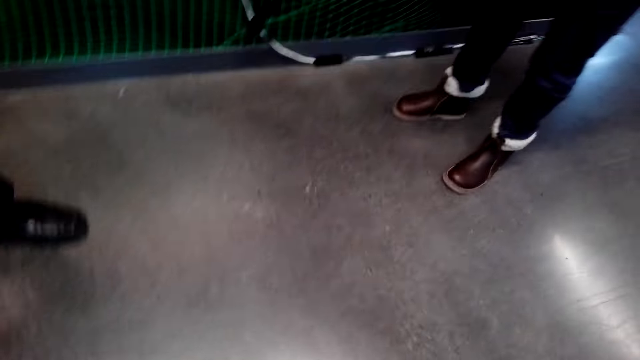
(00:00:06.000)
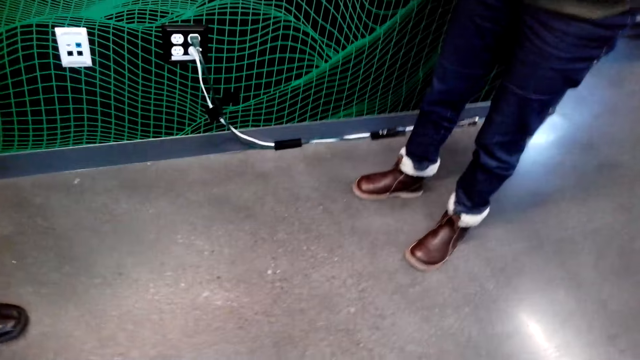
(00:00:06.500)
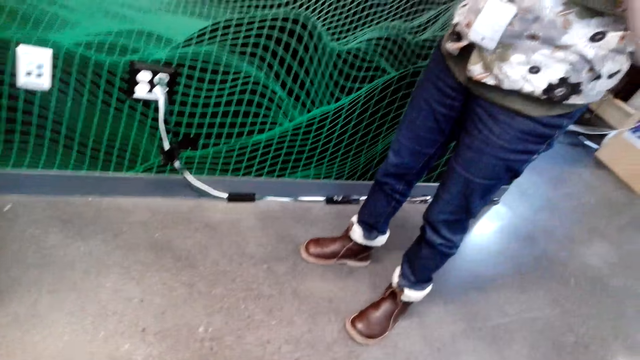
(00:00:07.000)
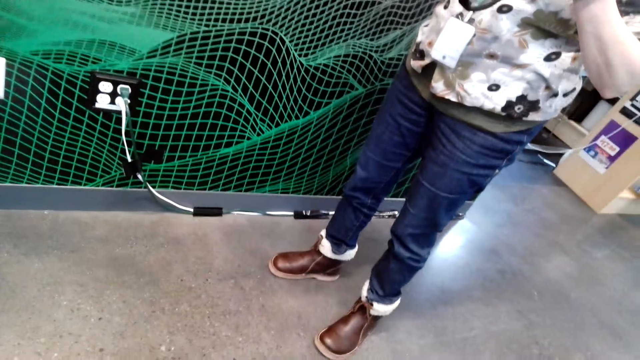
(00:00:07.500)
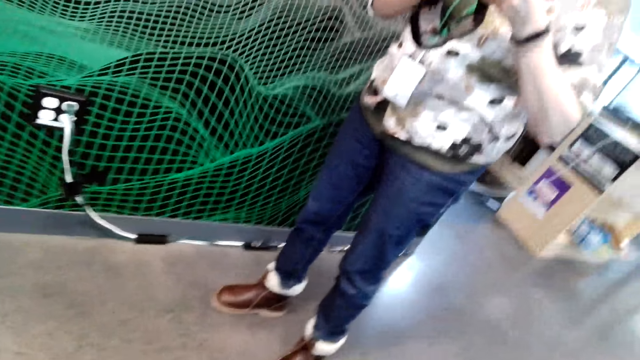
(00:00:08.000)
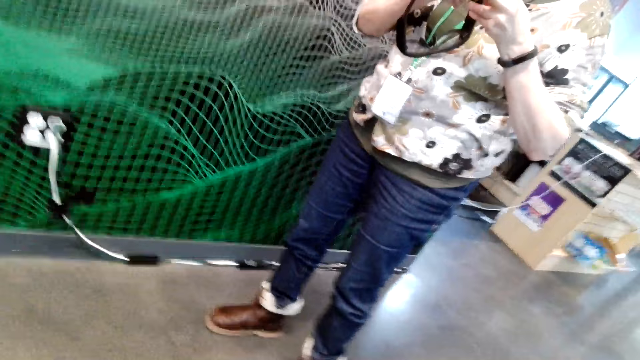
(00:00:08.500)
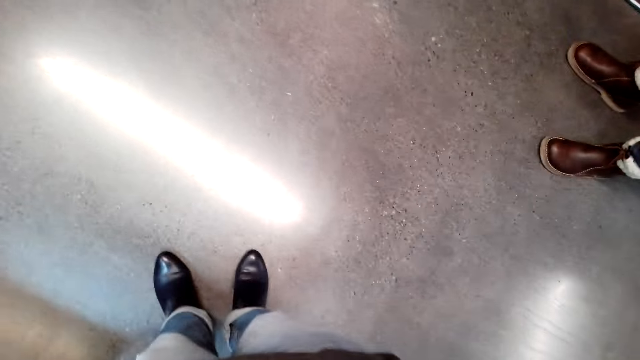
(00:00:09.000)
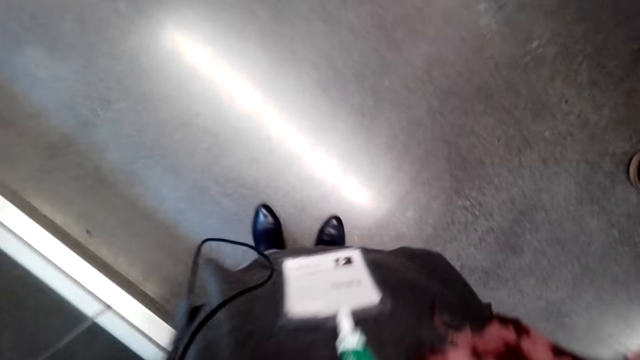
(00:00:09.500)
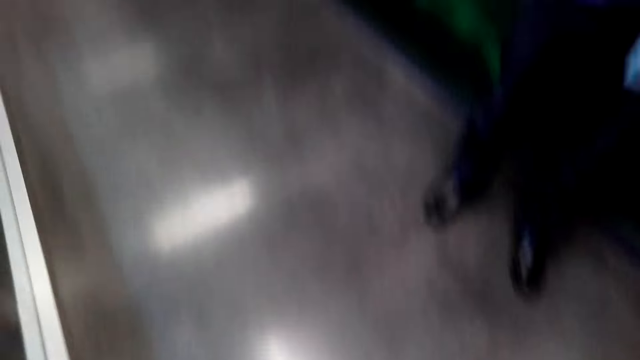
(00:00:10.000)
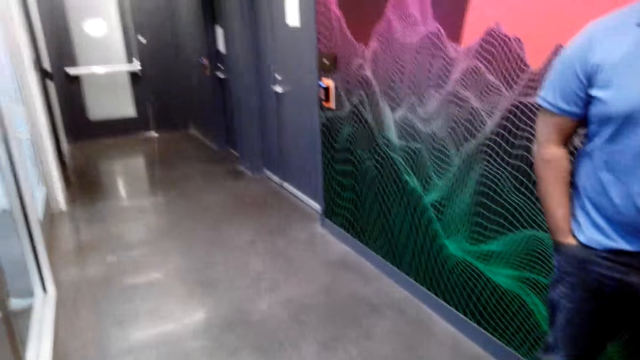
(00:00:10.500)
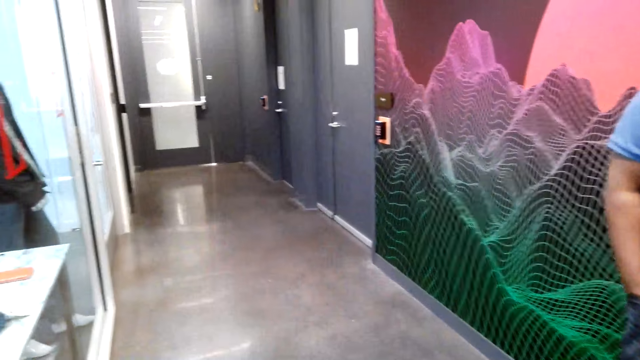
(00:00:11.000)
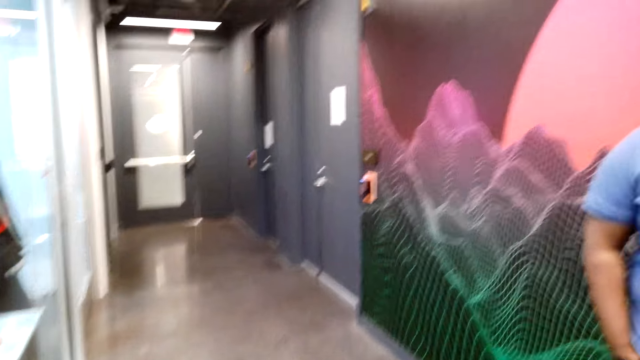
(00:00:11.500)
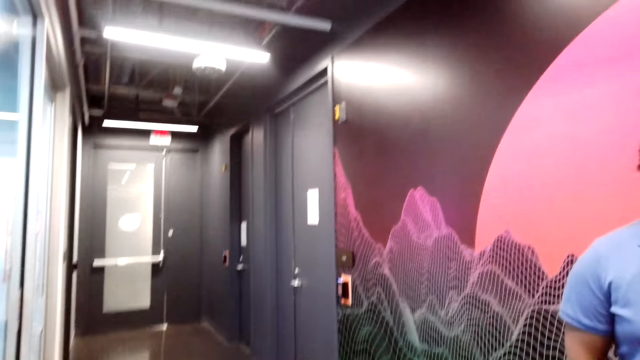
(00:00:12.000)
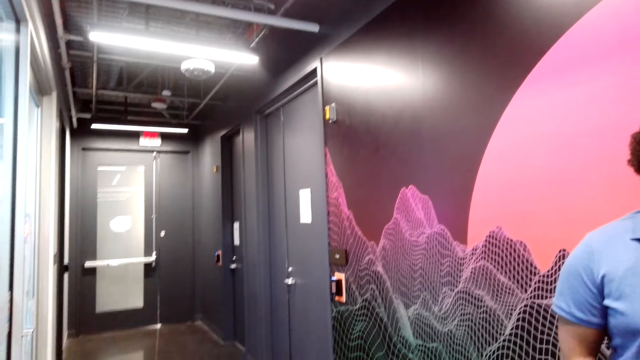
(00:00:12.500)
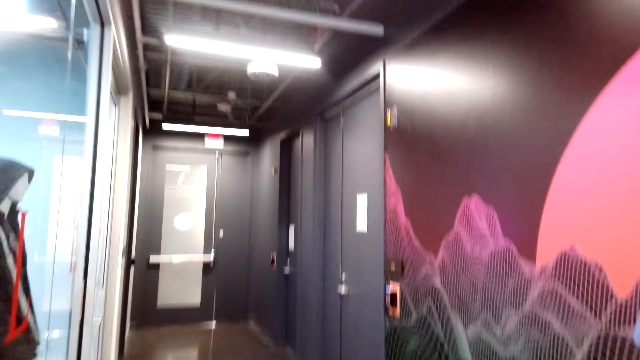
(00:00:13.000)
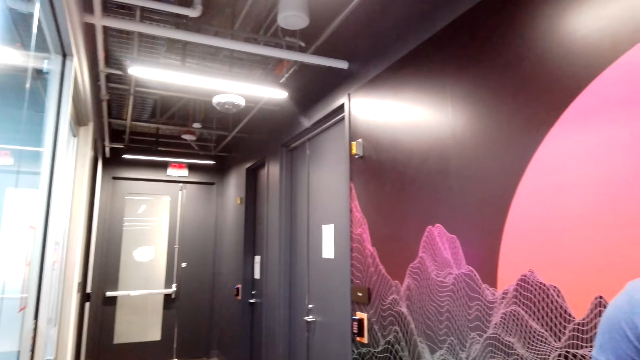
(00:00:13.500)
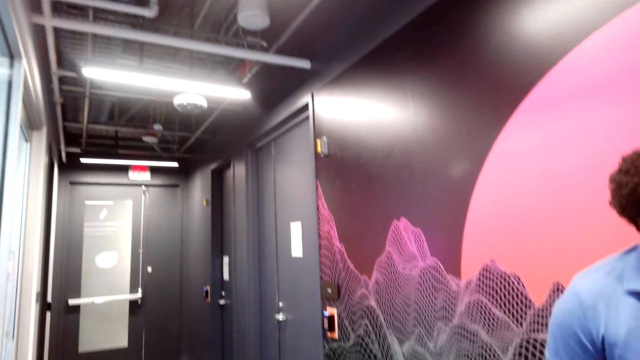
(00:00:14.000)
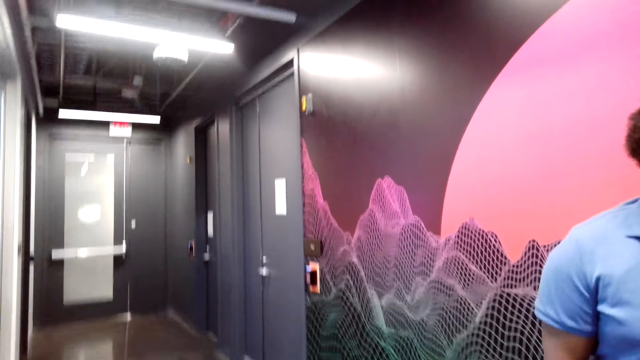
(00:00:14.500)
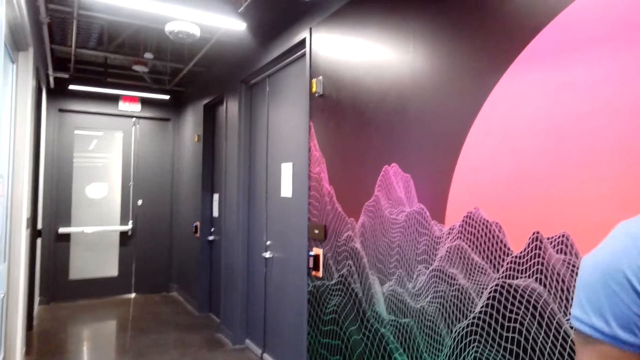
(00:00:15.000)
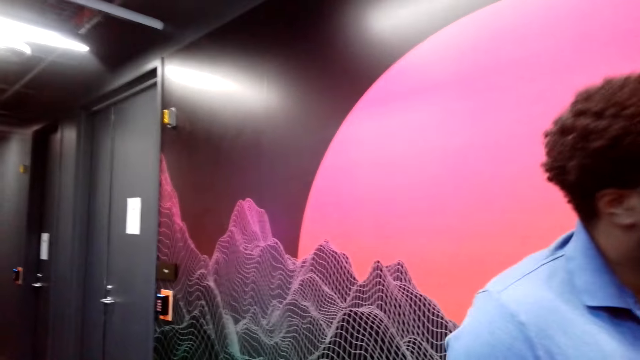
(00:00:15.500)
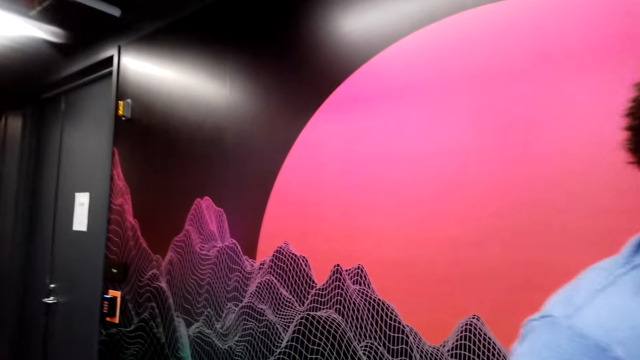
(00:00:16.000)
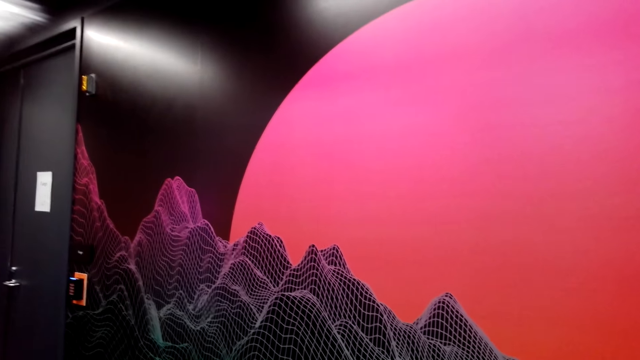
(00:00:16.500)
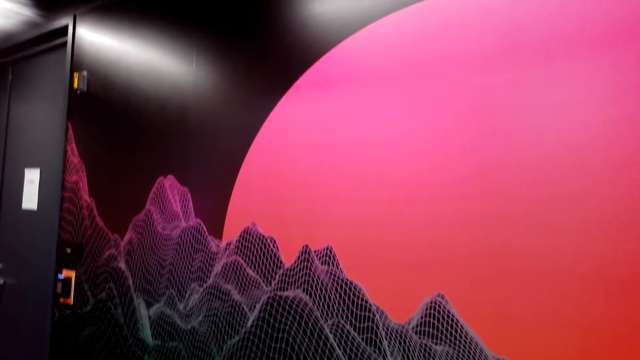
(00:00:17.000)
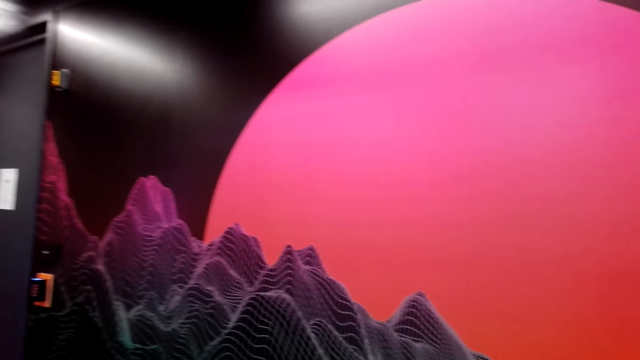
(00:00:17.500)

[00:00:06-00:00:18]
A person stands in the supermarket.

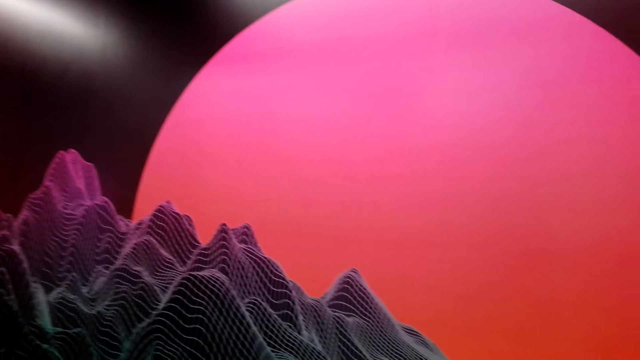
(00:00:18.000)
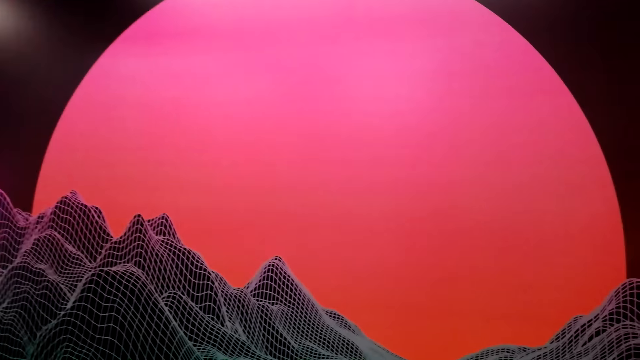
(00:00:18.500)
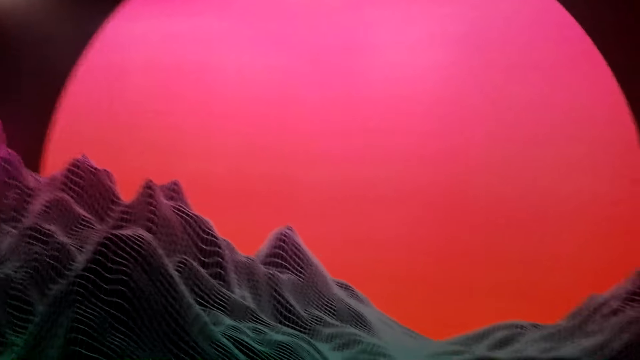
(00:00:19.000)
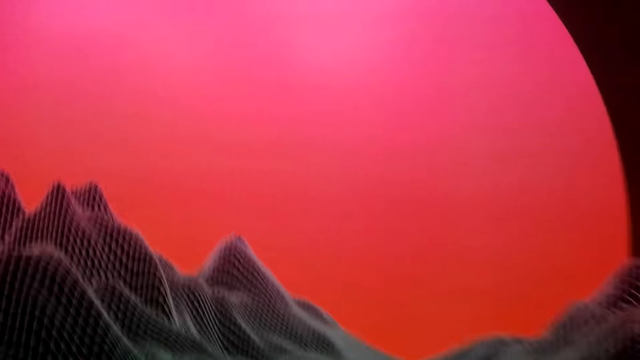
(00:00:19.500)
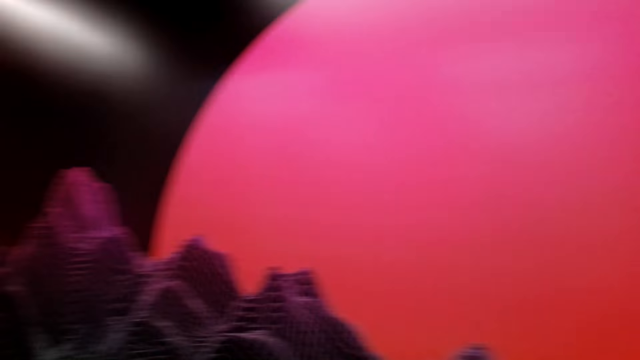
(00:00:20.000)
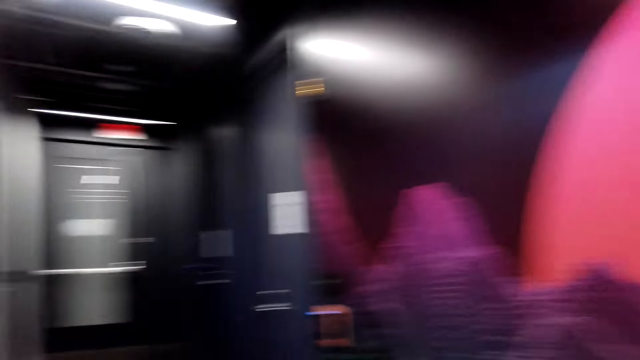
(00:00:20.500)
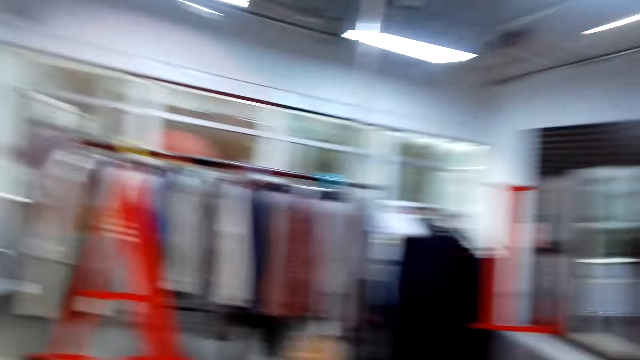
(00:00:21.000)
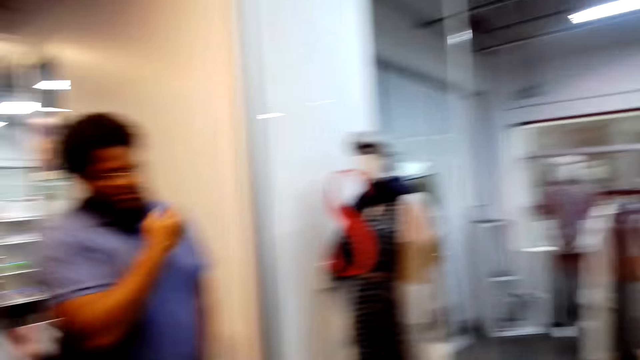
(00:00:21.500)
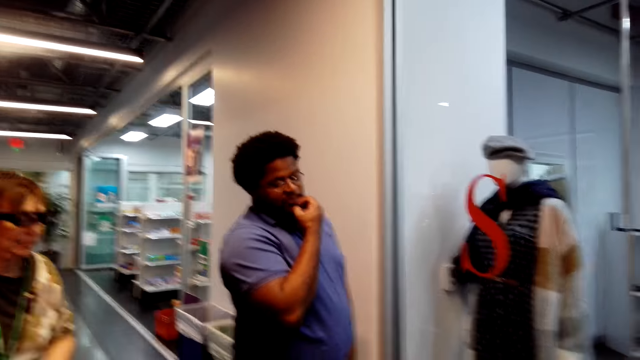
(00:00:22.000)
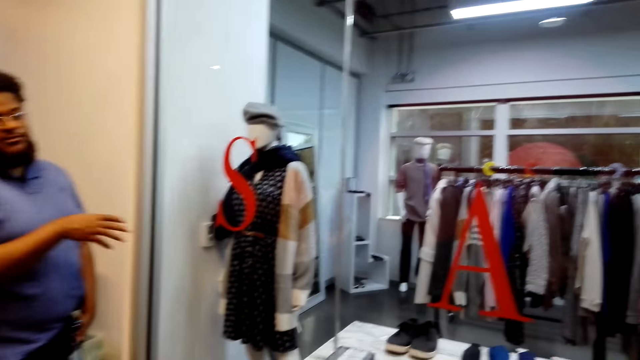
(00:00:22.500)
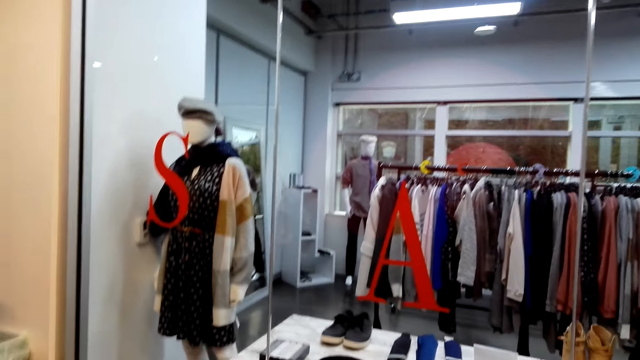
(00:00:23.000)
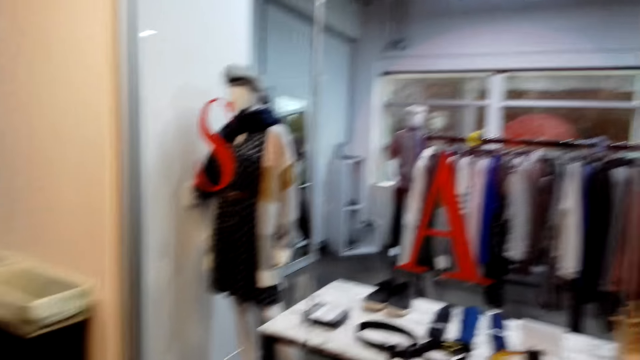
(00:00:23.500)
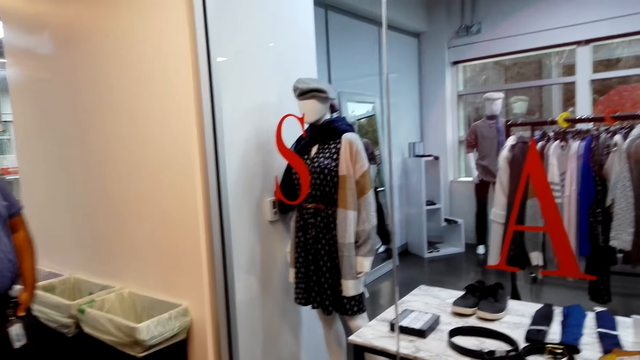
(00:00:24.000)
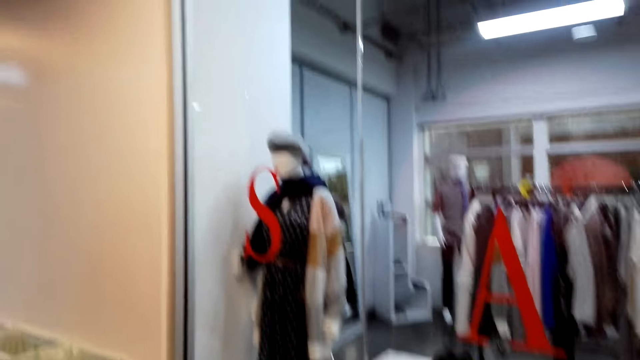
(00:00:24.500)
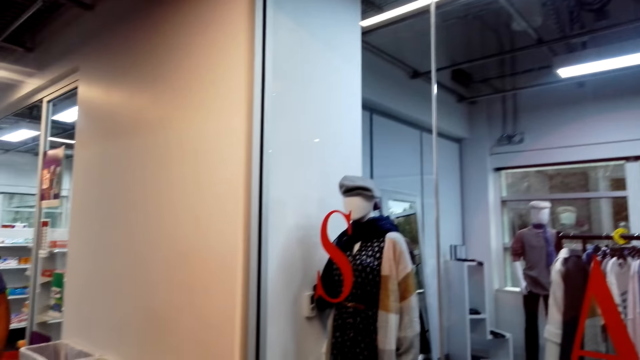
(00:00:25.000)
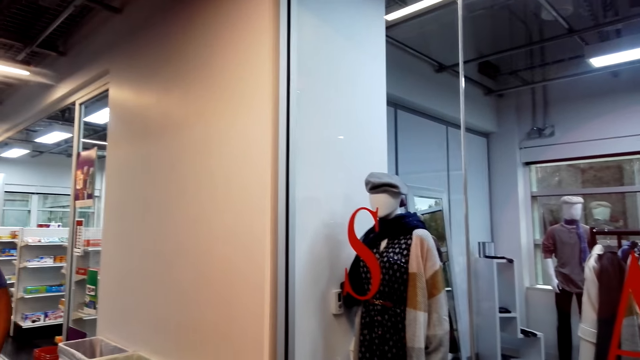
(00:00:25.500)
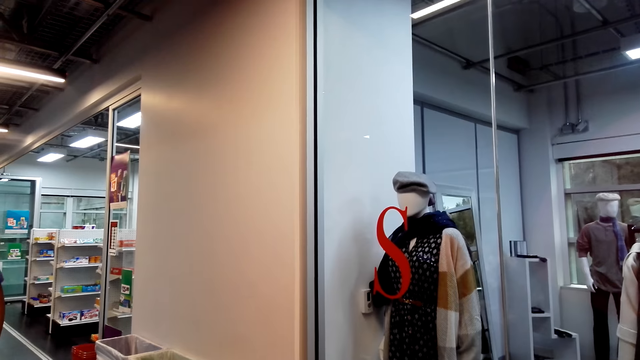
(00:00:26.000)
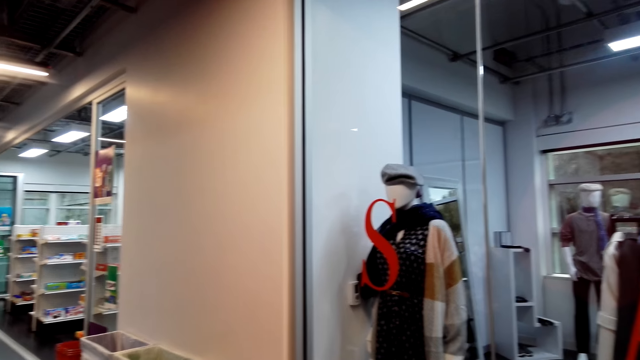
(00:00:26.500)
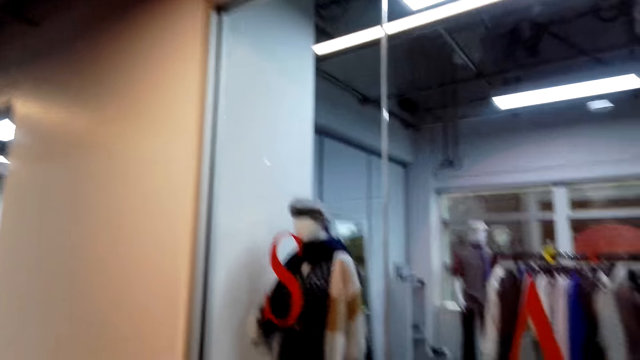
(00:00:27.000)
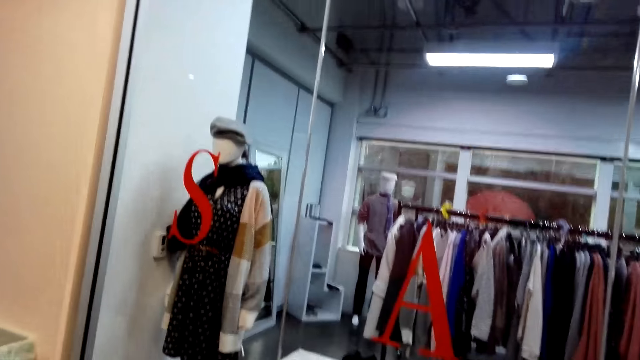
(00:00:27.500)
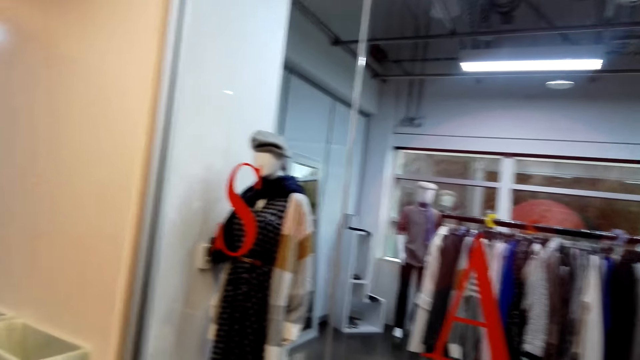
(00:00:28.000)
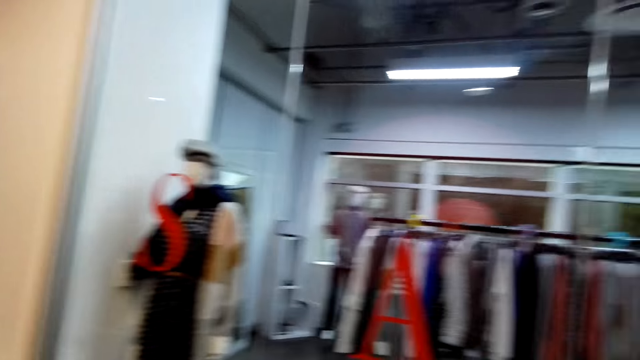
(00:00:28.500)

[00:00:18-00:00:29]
A store clerk touches his beard. The camera wearer talks to the store clerk.
